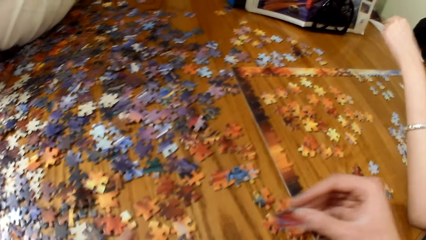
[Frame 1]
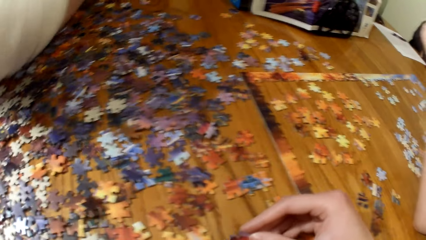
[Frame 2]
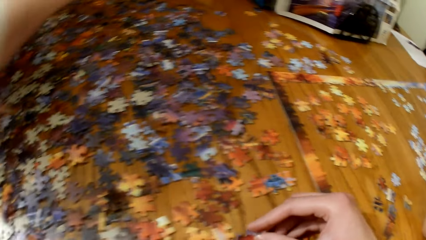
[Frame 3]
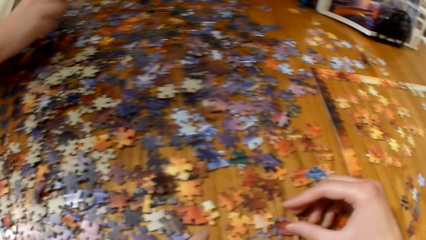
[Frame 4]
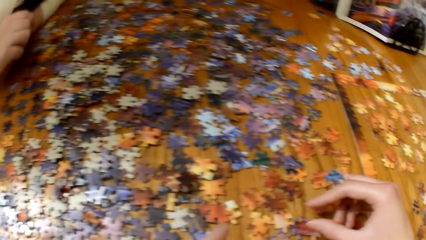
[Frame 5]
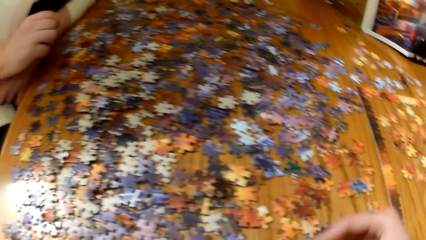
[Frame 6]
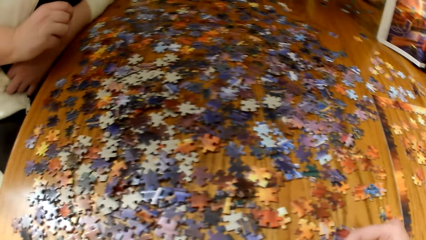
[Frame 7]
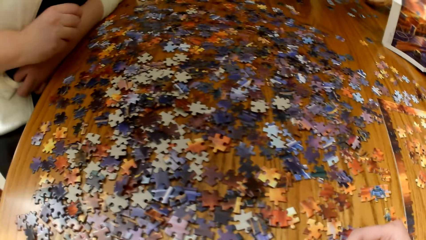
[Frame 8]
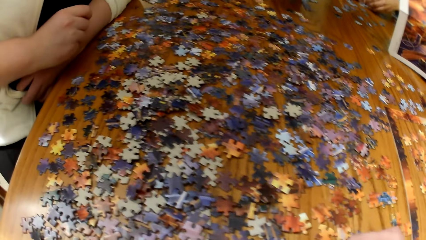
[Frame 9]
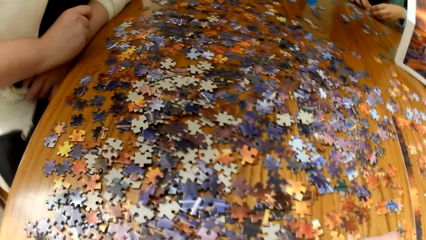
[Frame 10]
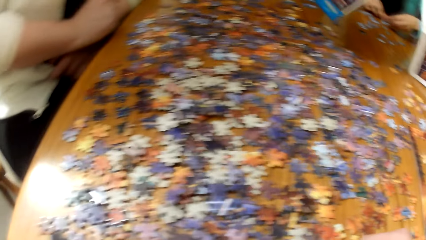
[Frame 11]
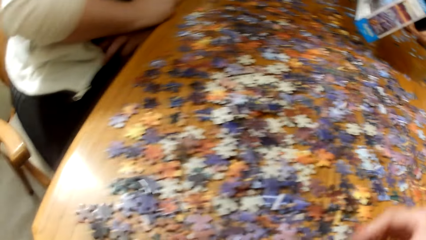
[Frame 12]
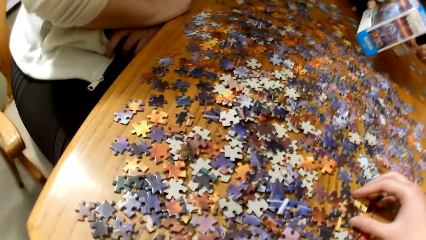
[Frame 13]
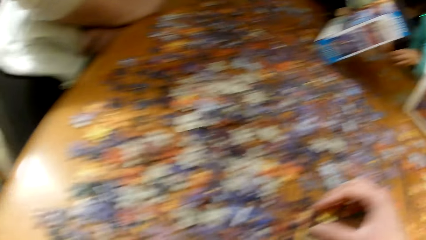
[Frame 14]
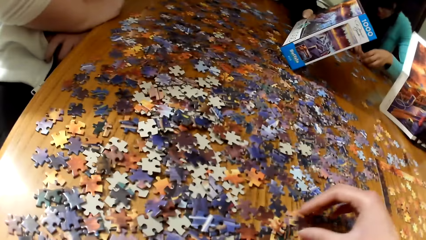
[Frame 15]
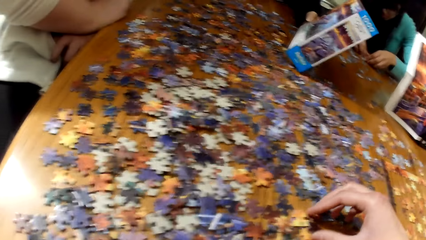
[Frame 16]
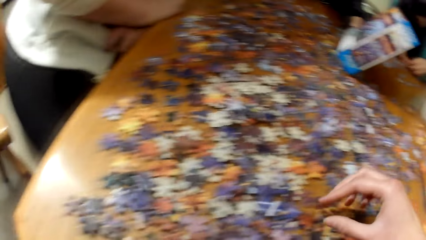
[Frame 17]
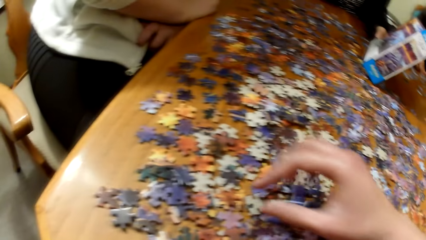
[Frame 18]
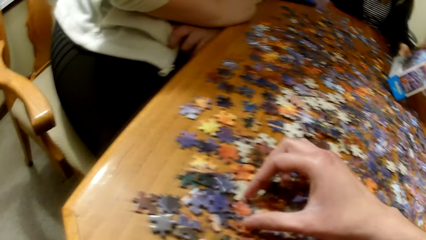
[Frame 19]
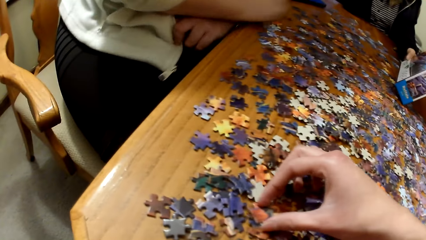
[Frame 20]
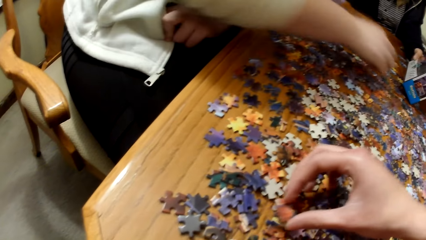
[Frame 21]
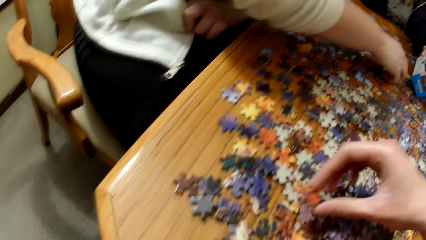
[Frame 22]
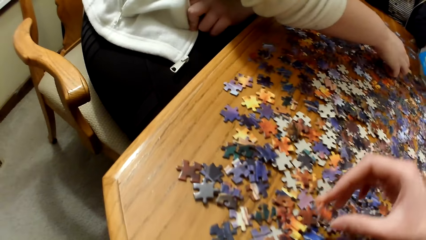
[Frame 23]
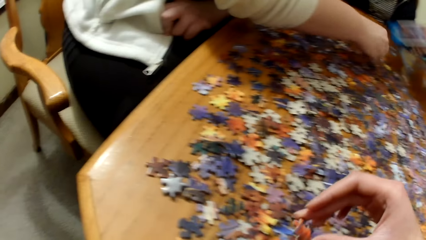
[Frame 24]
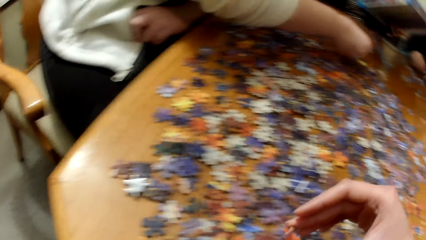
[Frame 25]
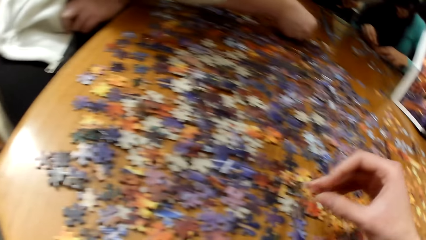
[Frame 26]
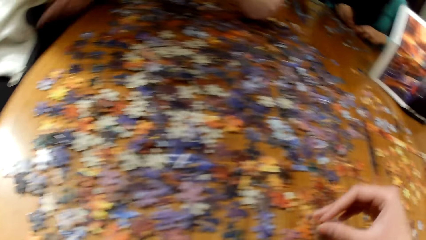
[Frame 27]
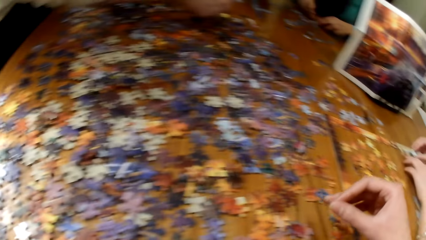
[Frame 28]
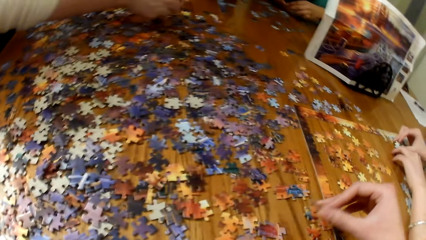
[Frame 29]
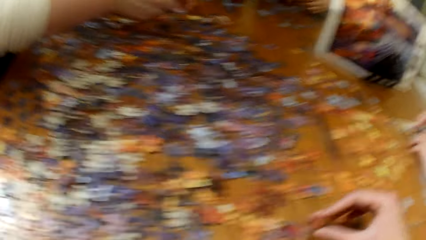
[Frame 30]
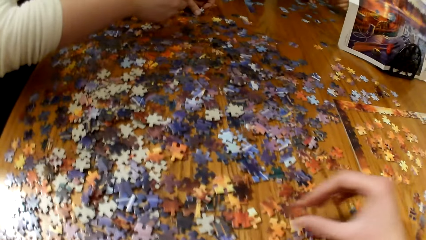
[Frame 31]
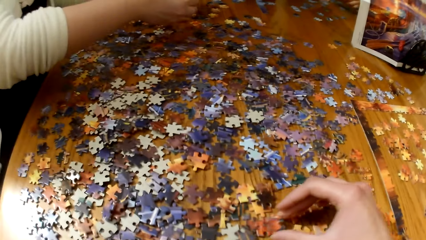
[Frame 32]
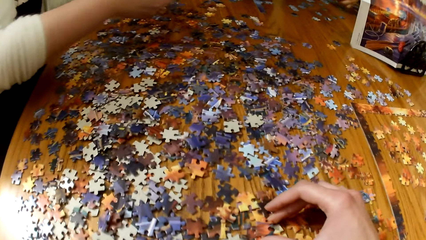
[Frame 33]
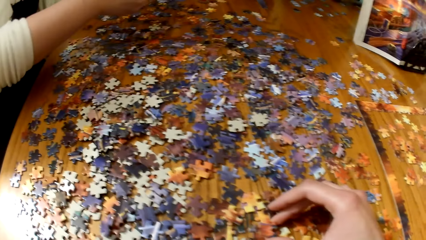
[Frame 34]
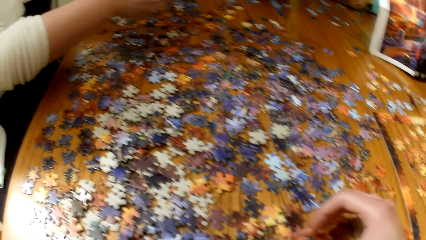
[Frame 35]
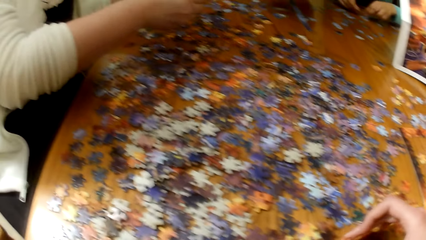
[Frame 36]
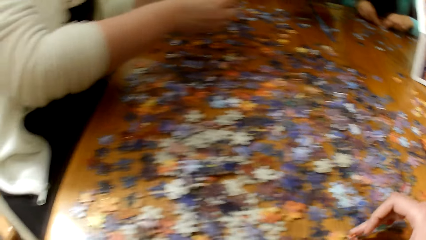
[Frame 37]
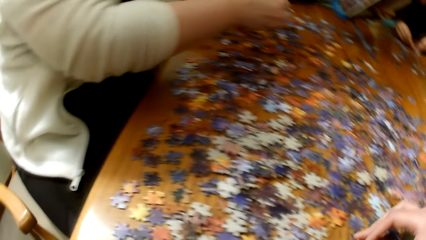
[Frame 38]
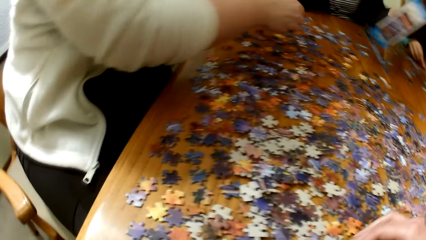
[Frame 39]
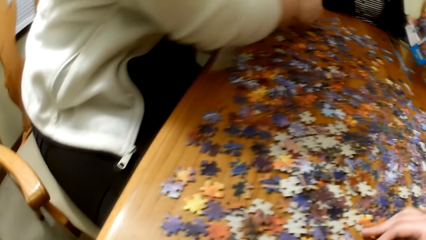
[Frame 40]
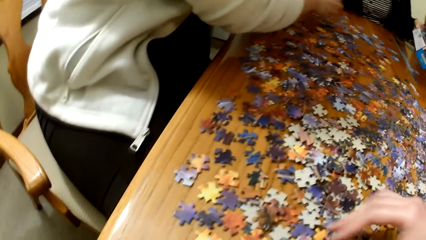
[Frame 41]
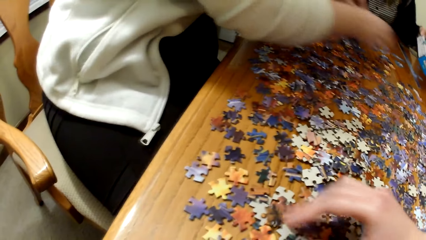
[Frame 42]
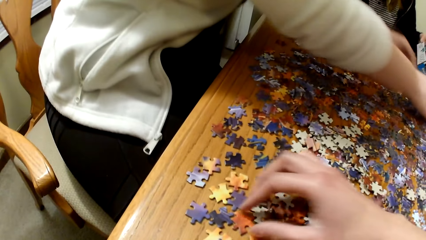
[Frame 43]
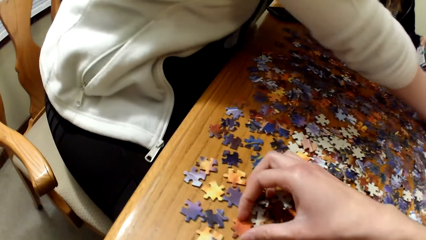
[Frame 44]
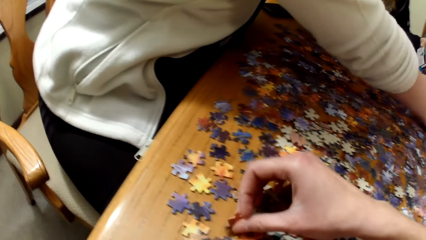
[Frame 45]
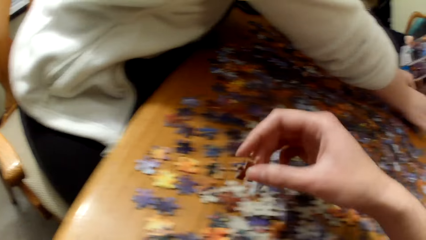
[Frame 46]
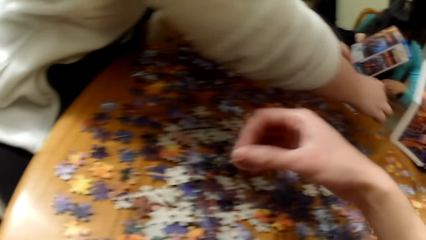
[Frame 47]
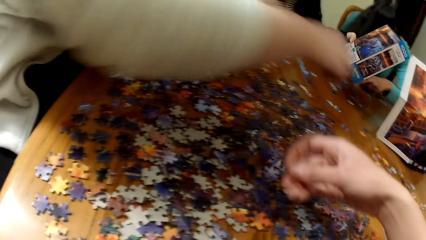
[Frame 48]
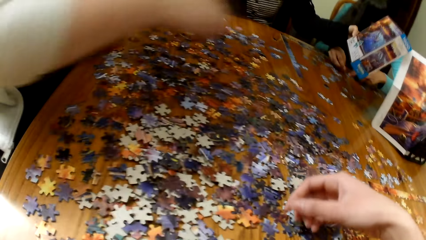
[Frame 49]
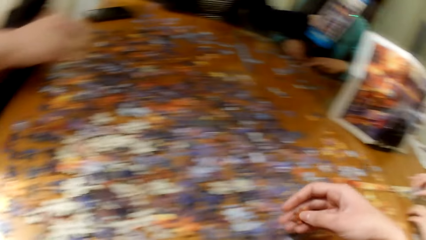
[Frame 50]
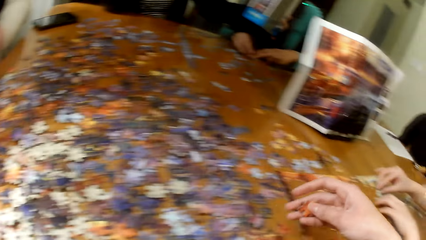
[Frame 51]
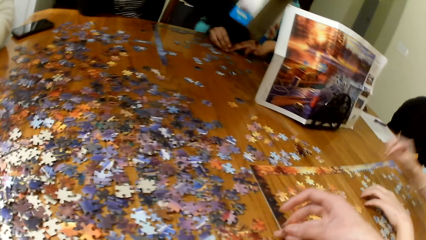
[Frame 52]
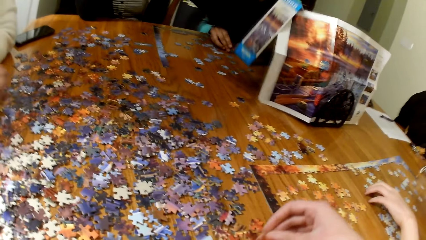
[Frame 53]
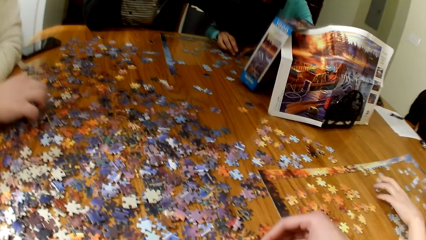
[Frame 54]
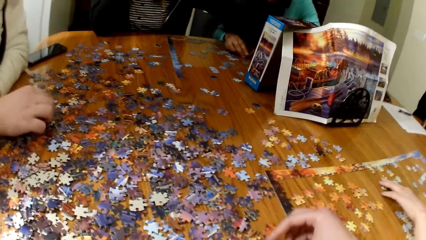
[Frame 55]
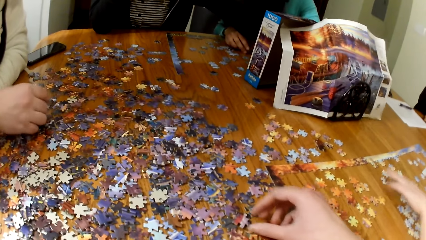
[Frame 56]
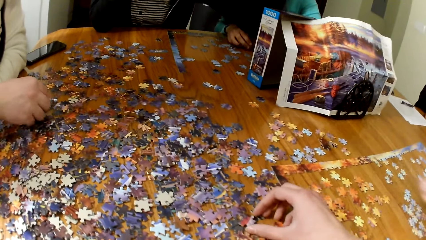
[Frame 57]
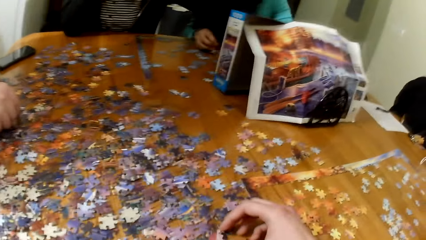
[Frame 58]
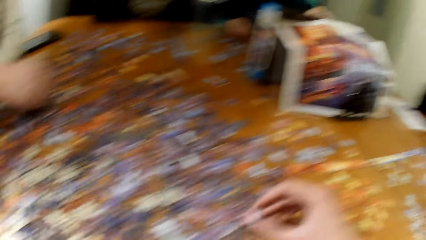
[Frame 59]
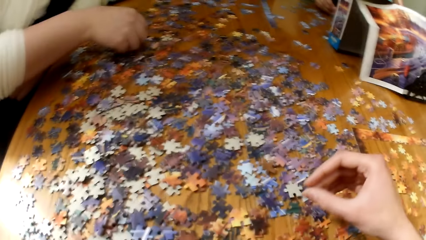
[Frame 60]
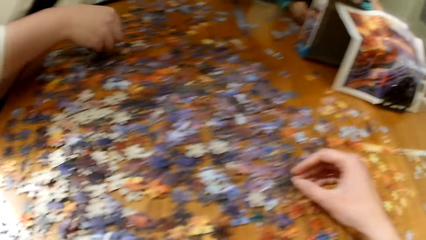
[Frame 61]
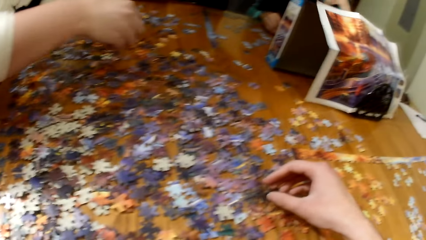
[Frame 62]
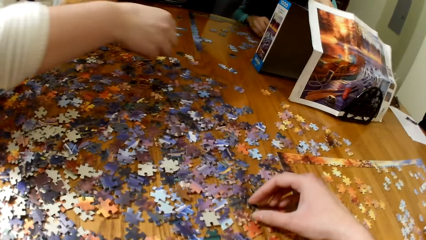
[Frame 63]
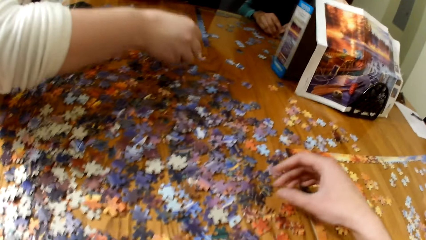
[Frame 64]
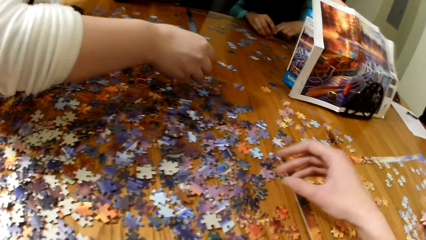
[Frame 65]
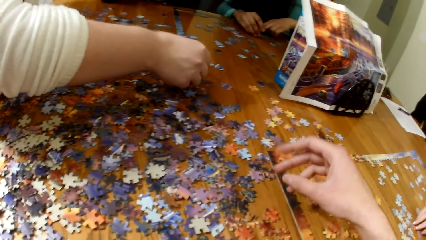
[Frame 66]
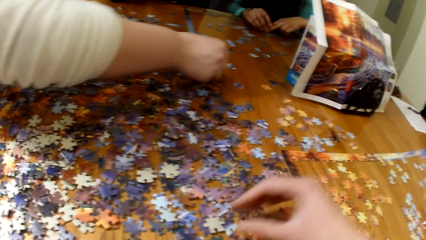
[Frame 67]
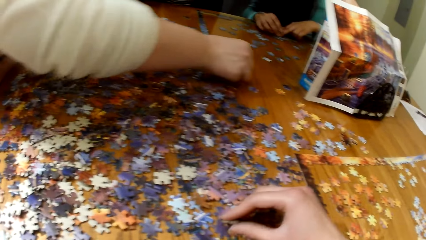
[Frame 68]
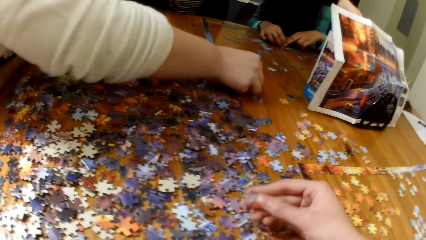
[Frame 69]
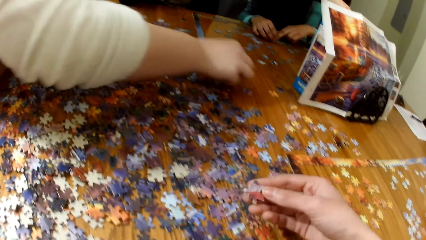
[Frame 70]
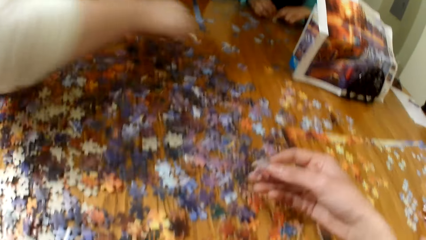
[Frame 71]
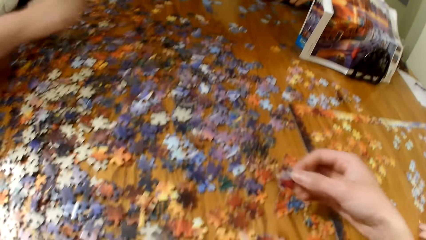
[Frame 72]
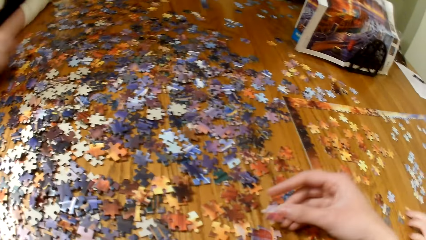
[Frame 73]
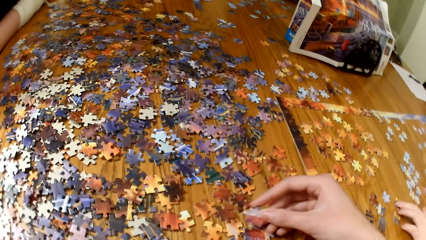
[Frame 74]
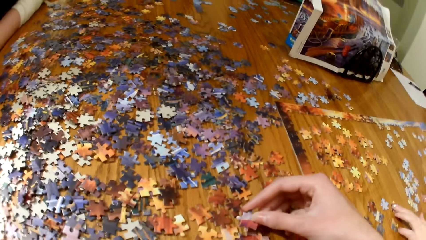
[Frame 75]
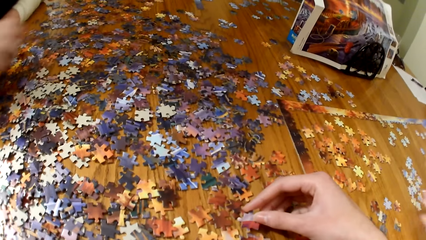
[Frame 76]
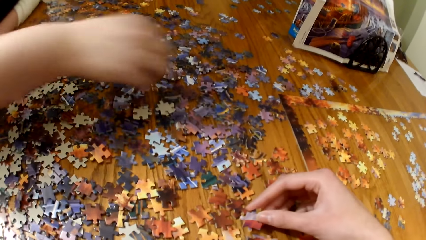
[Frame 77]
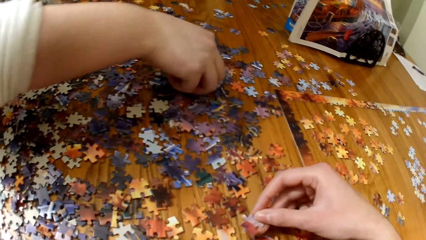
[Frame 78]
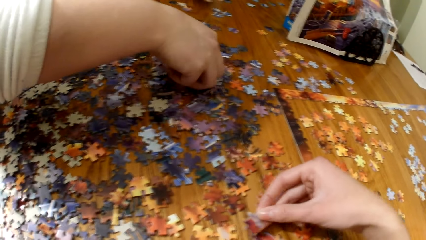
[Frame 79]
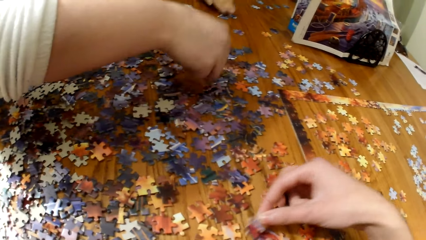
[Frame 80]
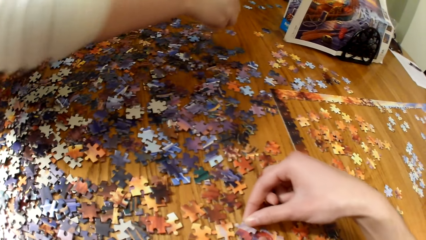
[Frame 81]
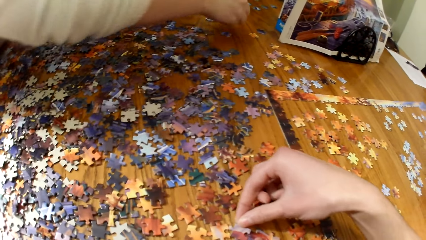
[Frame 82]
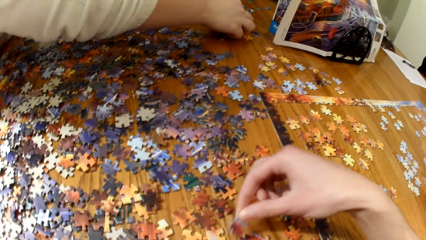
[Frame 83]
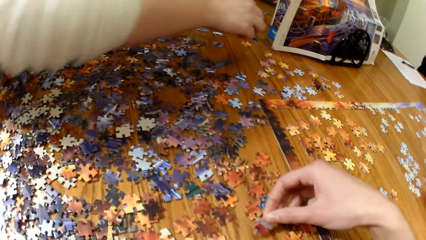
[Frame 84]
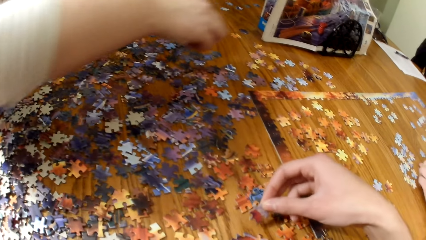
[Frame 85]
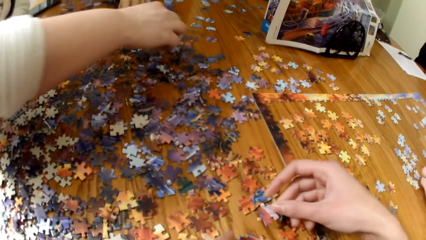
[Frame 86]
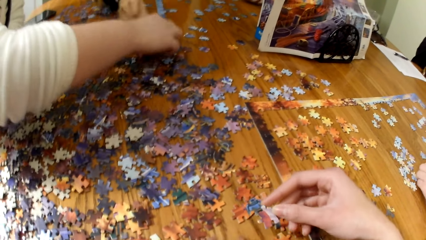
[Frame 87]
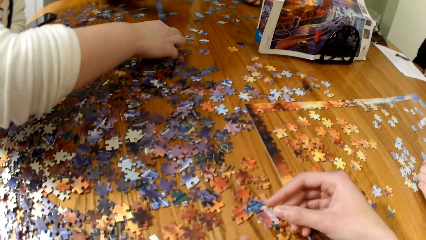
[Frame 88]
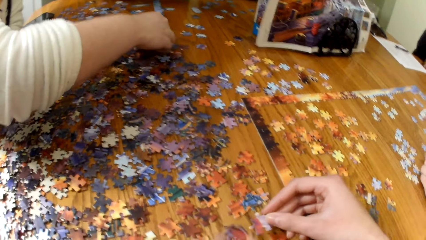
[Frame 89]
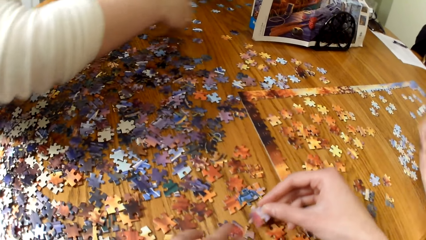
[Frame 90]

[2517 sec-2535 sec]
The camera wearer picks puzzle pieces from the table. They play the jigsaw puzzle. They pick puzzle pieces from the table. A lady plays the jigsaw puzzle. The lady picks a puzzle piece from the table. The camera wearer picks the piece of puzzle from the table. The lady picks the puzzle piece from the table.
